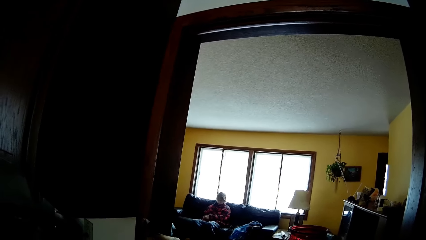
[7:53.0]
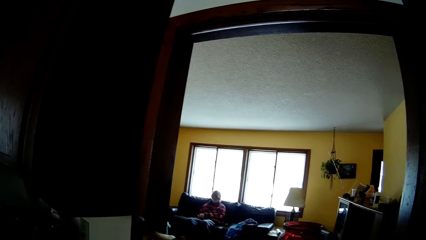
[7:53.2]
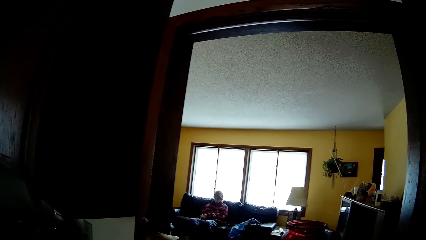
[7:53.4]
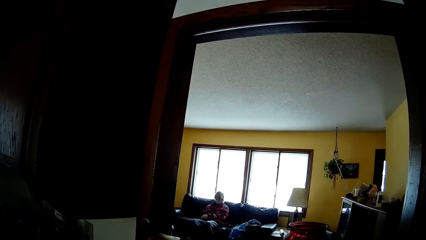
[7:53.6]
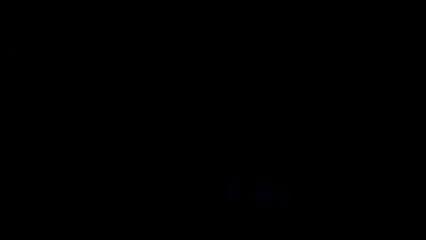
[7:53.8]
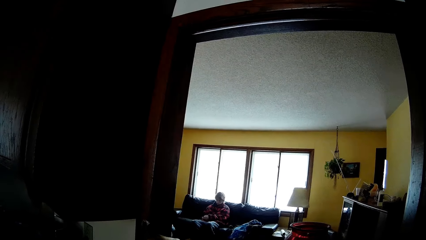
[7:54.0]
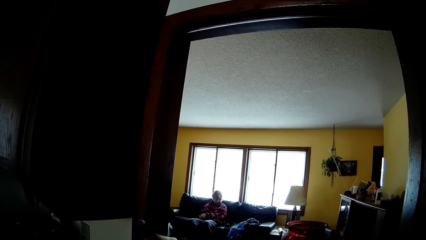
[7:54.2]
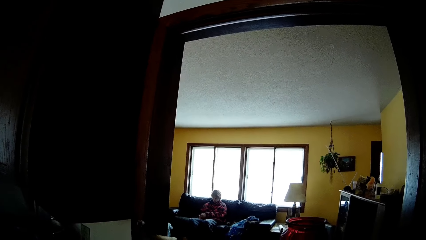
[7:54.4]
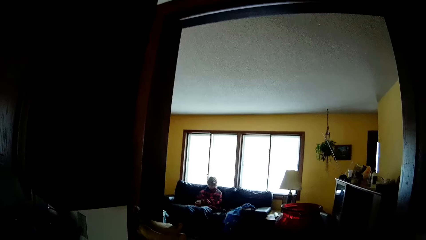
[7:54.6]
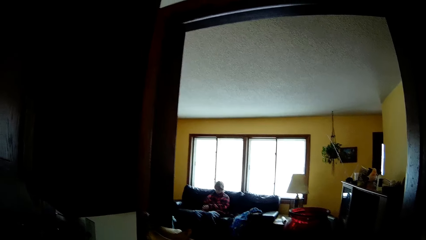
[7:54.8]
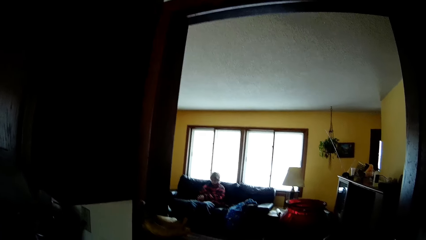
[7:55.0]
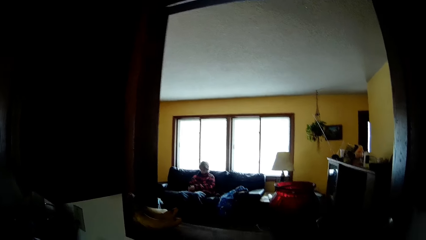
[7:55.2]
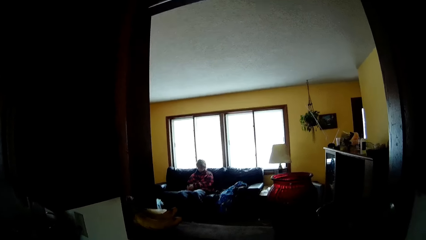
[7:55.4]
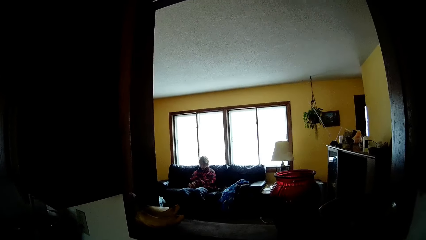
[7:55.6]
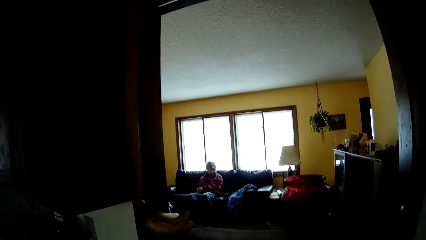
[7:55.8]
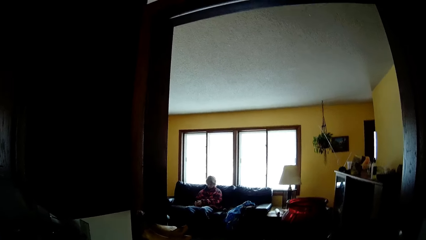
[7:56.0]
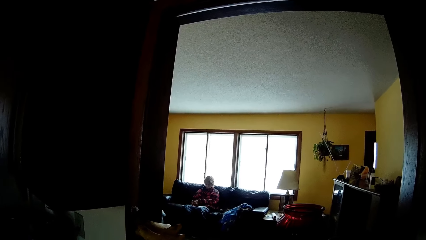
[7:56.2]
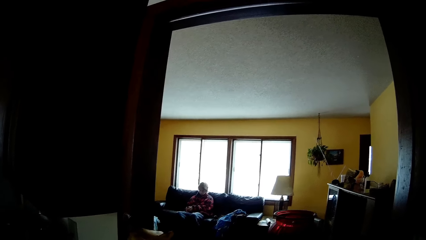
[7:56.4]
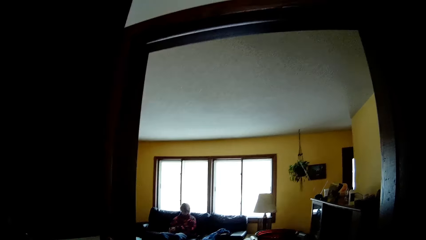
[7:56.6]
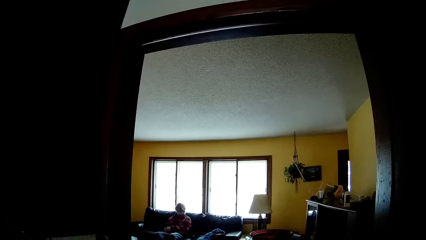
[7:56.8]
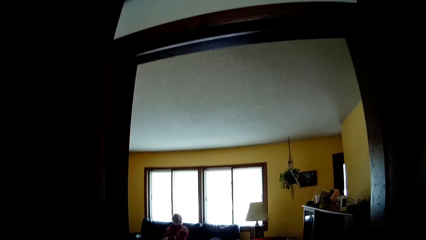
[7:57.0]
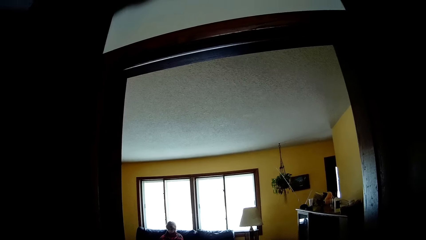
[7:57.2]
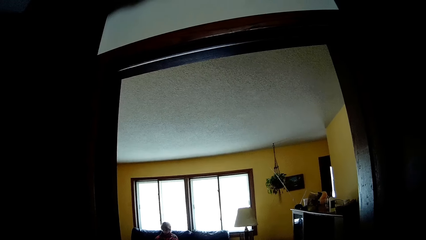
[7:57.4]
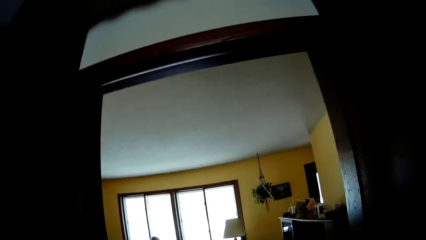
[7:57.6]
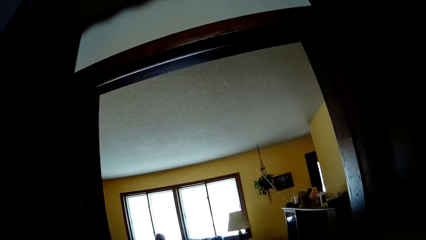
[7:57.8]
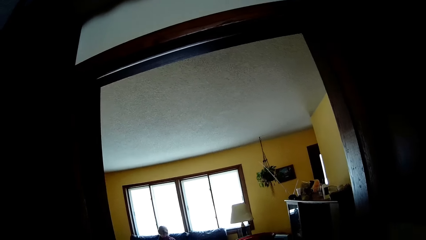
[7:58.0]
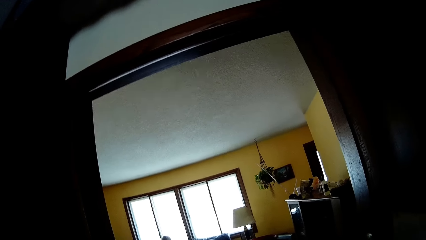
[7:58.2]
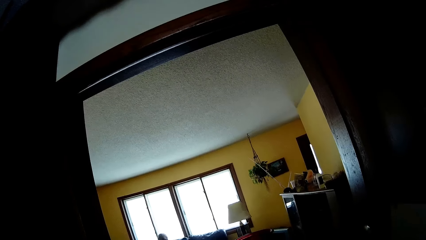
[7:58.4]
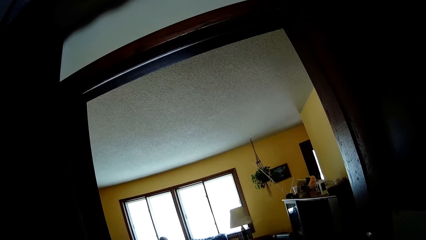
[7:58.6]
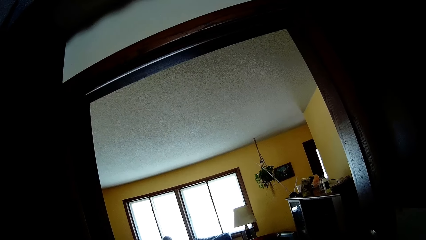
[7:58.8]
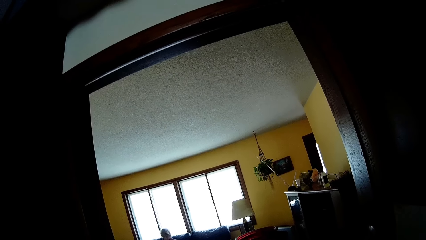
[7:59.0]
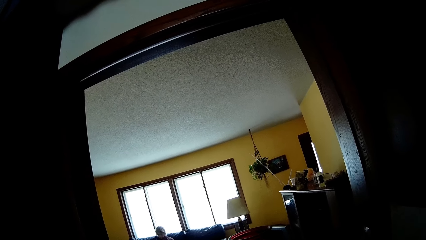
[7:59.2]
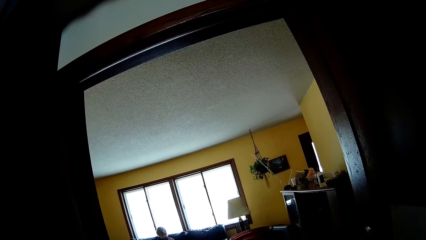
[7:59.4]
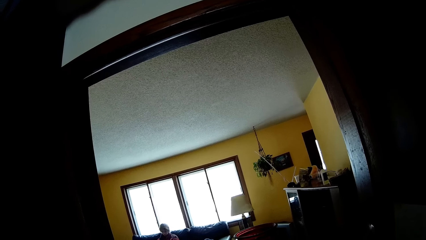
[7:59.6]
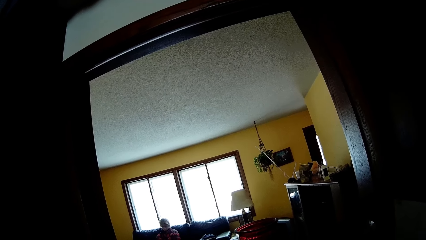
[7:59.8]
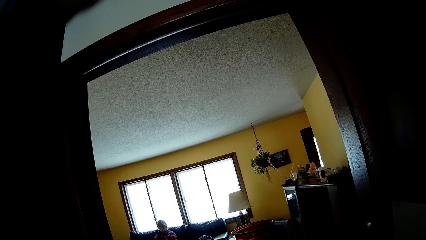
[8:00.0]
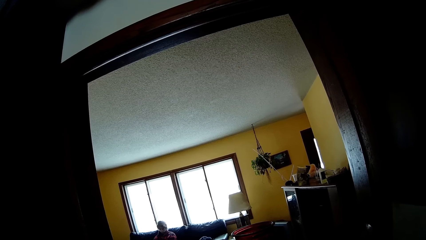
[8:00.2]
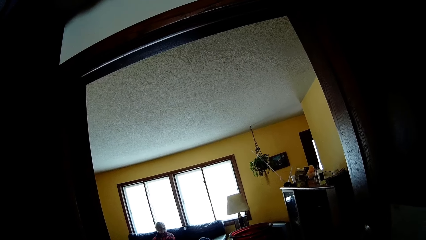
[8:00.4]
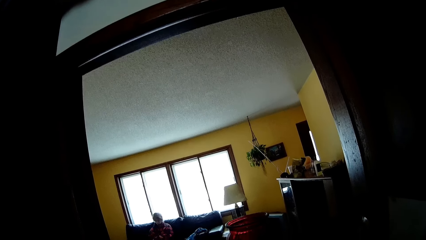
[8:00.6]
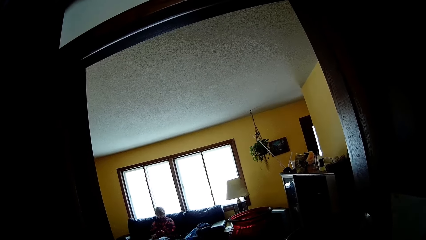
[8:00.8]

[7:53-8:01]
The camera wearer looks around.

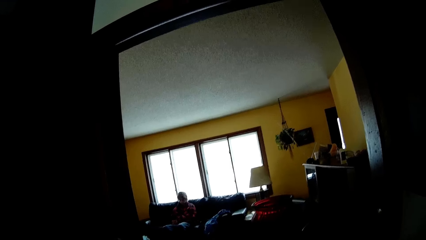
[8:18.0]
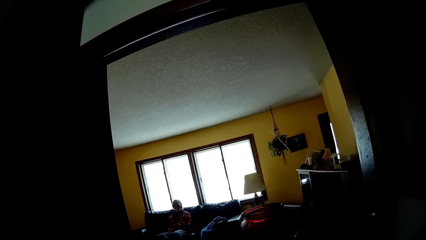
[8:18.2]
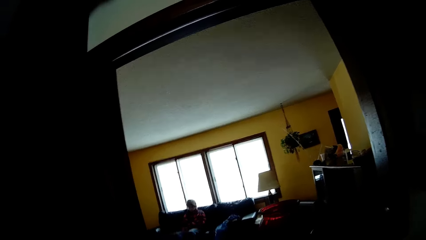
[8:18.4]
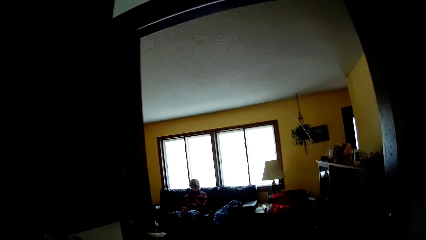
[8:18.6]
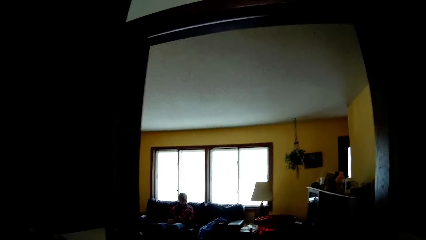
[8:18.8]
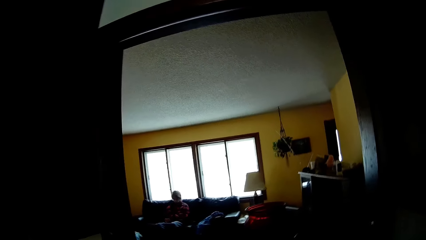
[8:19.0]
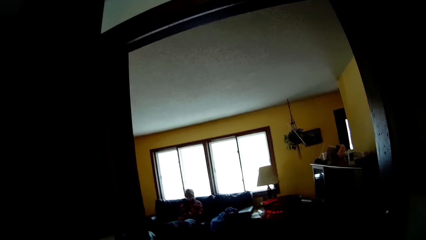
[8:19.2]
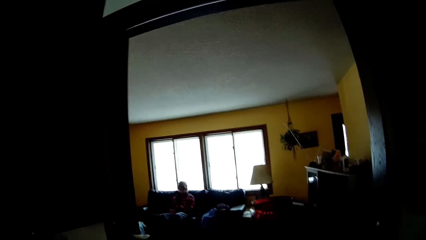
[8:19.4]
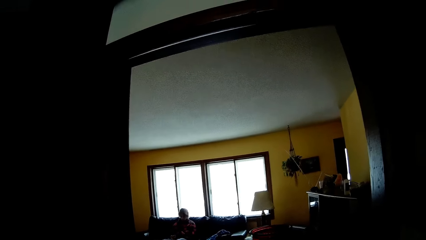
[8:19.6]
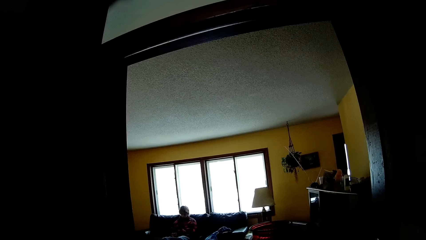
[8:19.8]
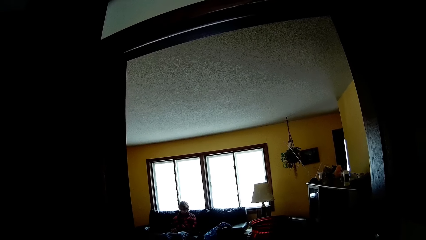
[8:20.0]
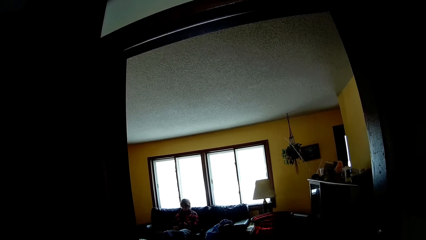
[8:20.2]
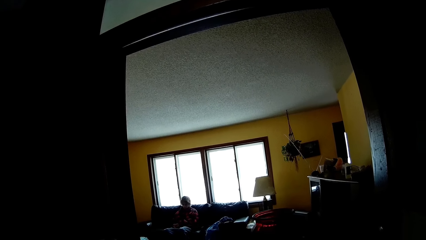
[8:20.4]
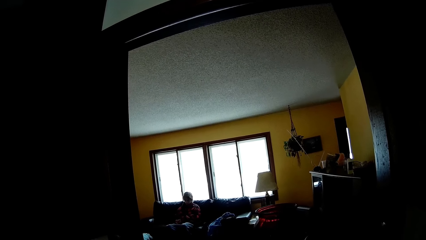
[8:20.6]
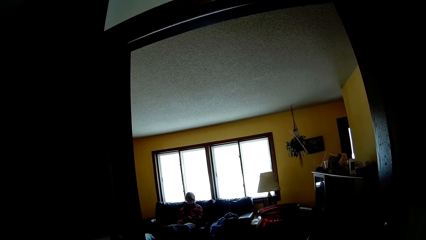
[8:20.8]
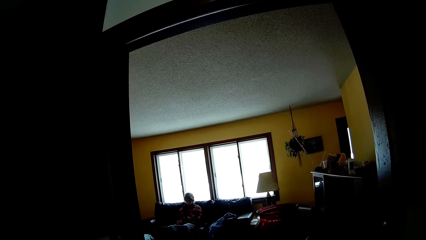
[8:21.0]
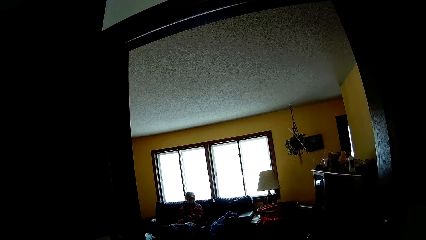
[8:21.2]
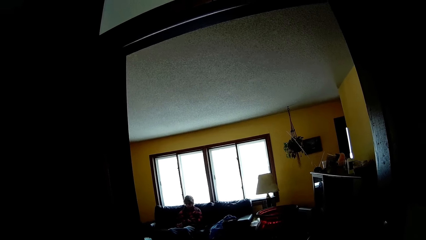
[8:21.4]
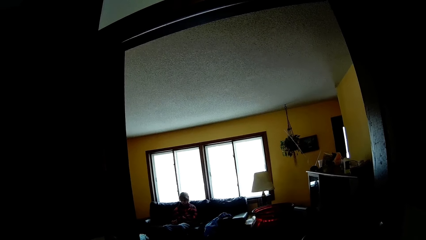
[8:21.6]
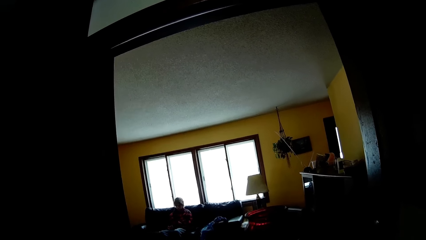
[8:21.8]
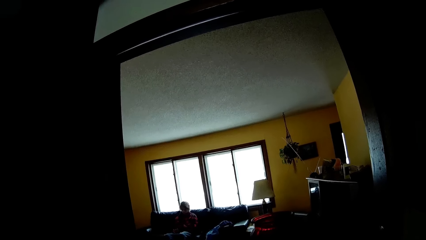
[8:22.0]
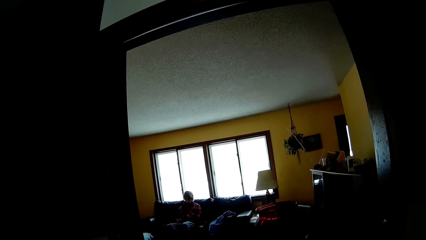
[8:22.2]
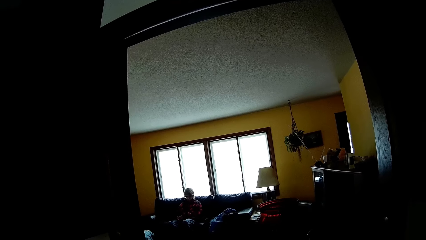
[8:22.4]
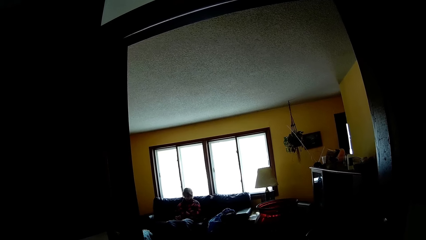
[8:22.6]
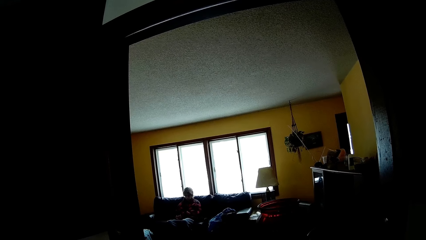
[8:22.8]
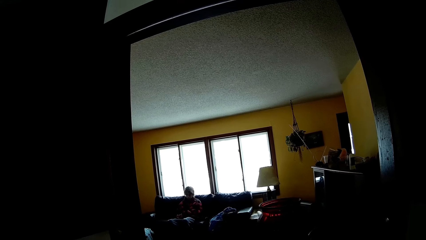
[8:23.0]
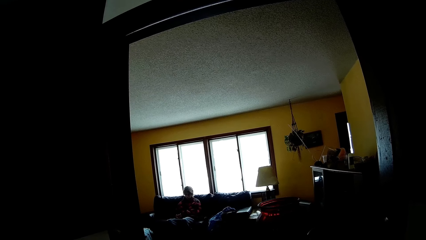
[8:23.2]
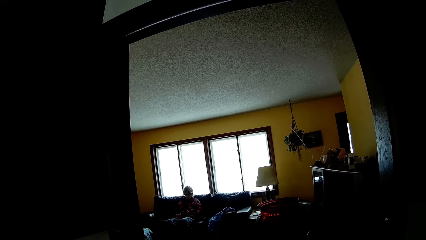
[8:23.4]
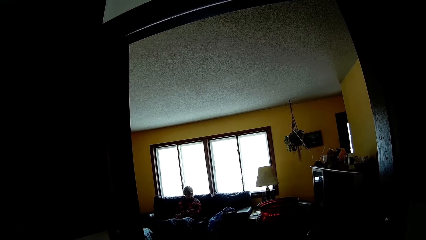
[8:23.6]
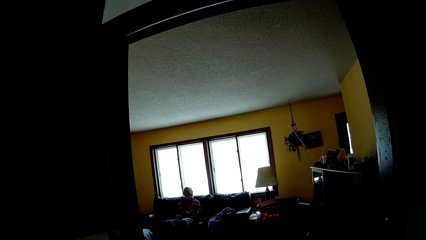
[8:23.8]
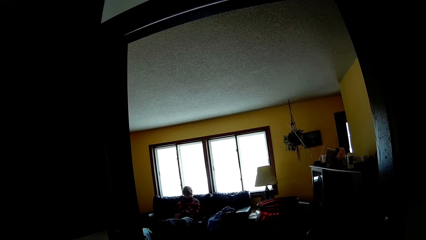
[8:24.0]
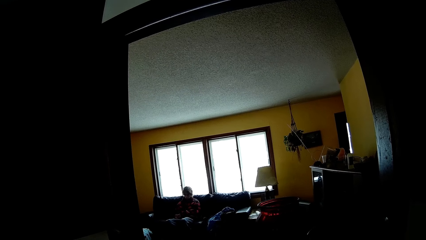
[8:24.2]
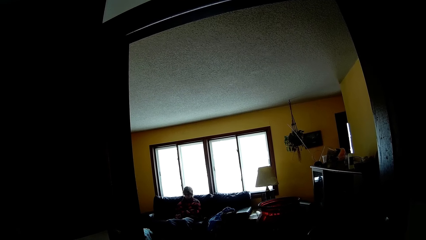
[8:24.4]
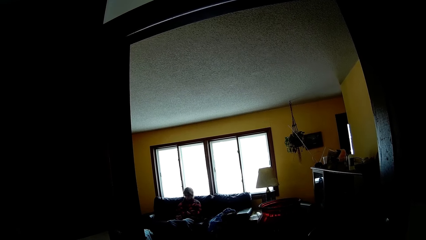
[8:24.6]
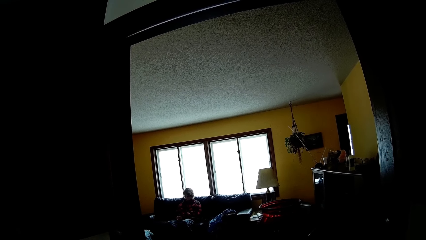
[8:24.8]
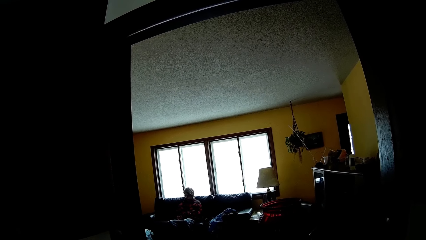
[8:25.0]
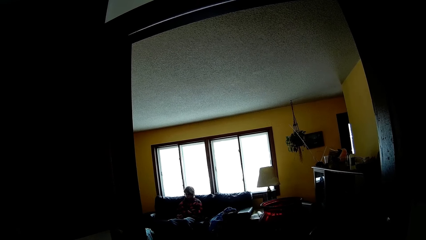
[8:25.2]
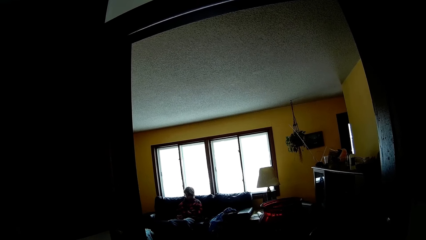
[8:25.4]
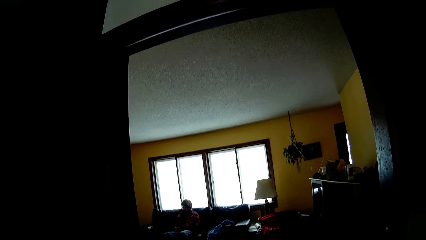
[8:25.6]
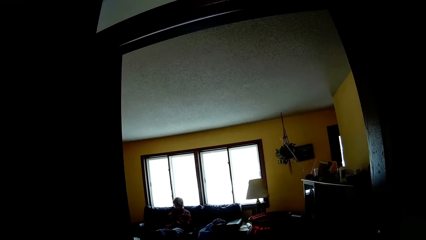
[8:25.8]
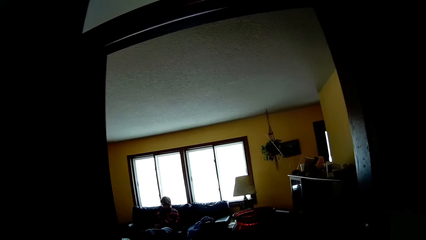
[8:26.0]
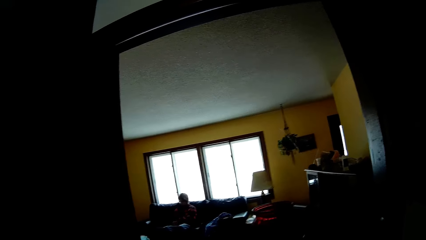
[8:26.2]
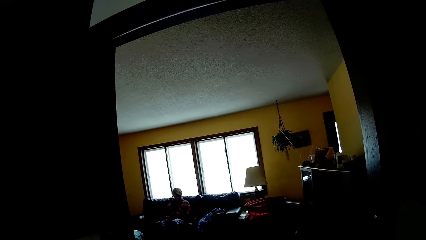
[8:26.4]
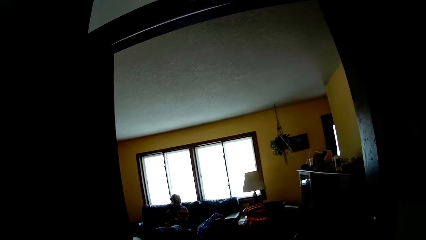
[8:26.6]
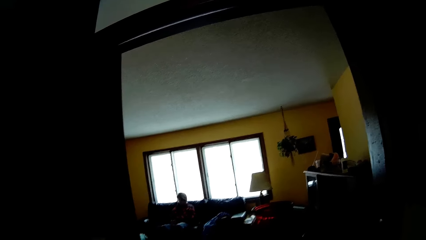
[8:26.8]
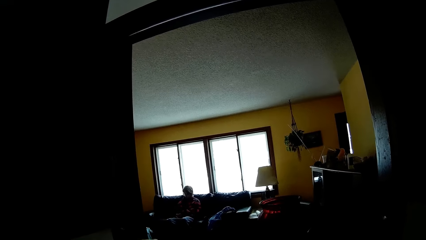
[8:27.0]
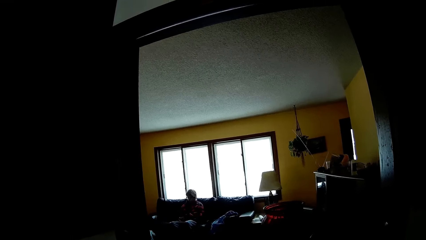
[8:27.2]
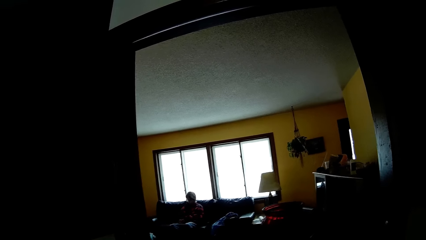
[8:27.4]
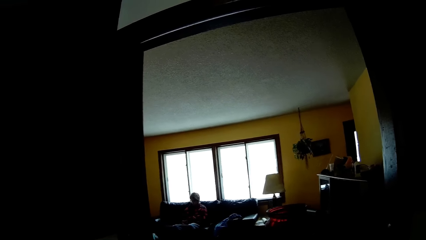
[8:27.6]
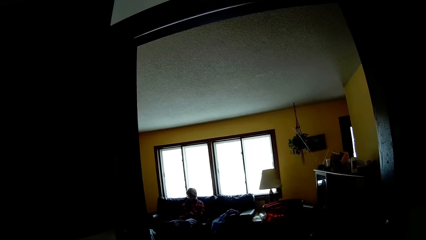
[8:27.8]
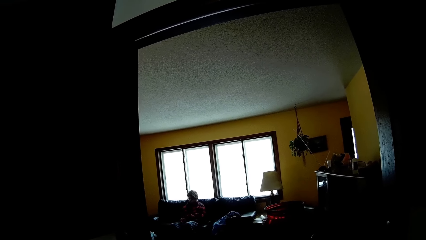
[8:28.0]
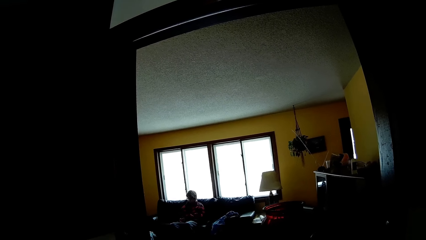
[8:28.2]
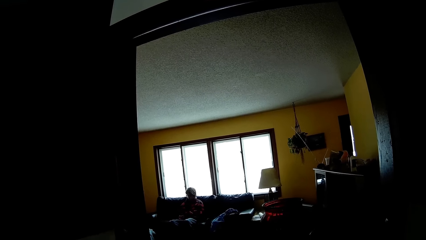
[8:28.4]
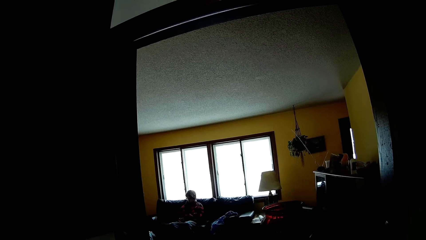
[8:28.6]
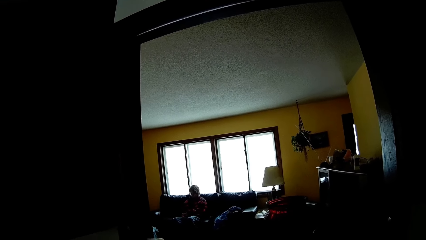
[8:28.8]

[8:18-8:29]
The camera wearer looks around.
